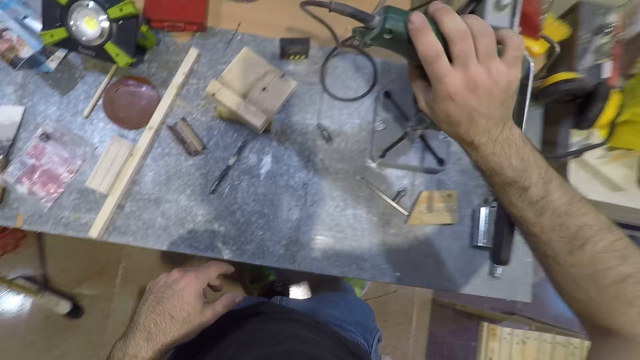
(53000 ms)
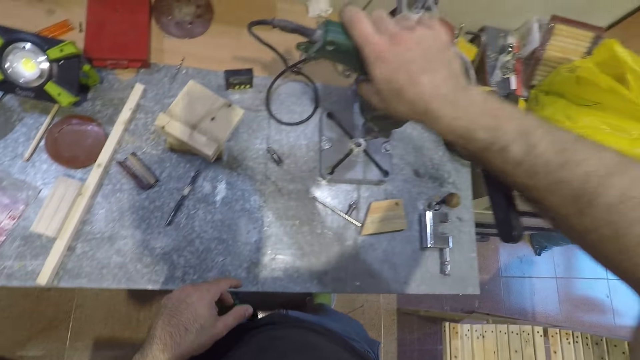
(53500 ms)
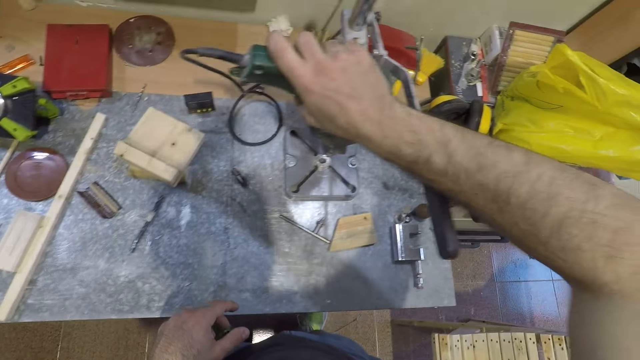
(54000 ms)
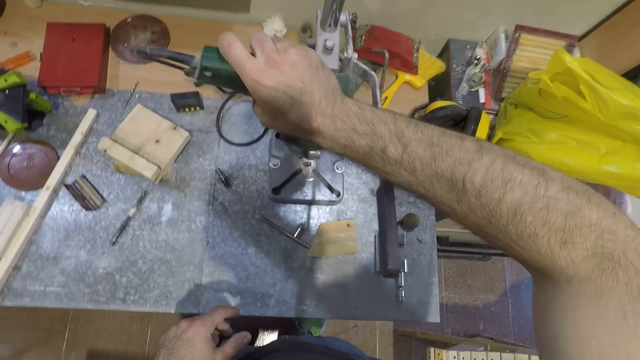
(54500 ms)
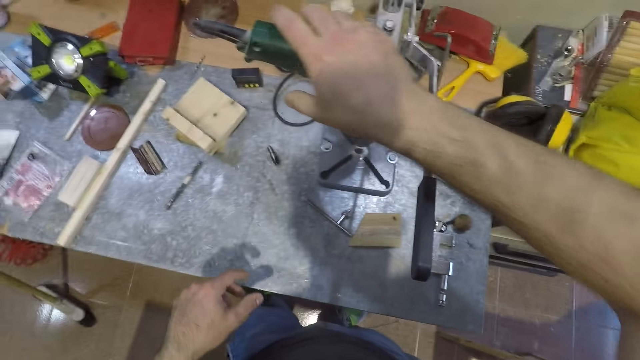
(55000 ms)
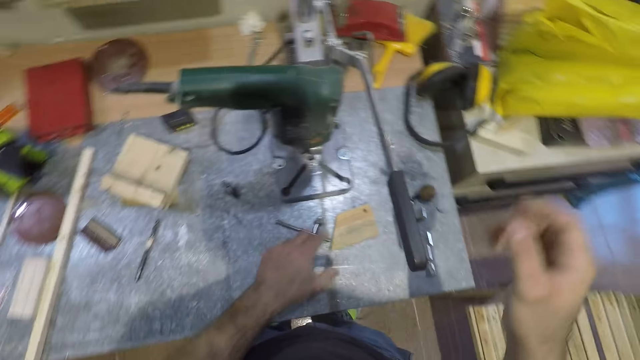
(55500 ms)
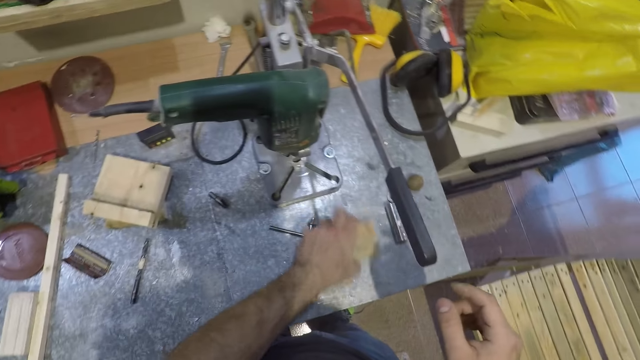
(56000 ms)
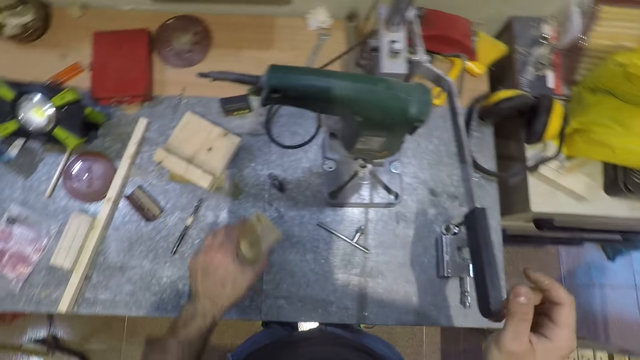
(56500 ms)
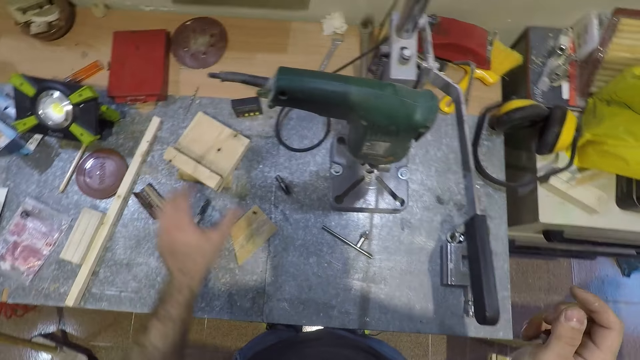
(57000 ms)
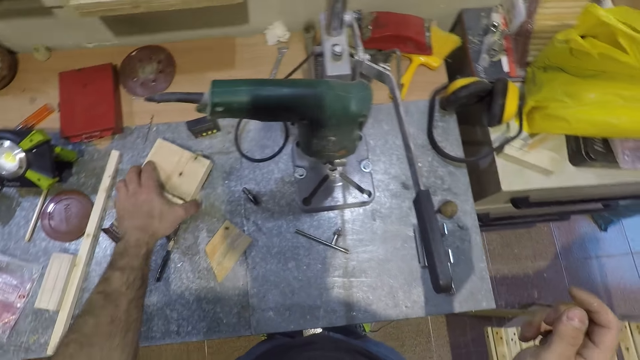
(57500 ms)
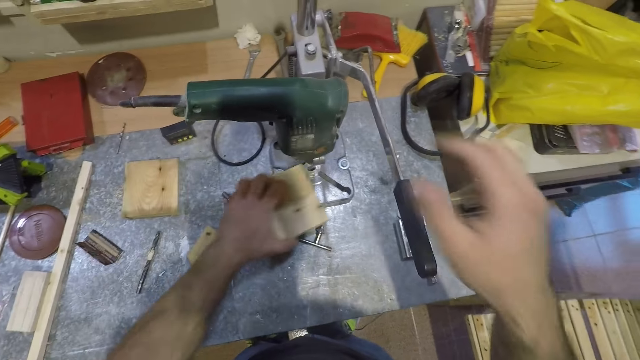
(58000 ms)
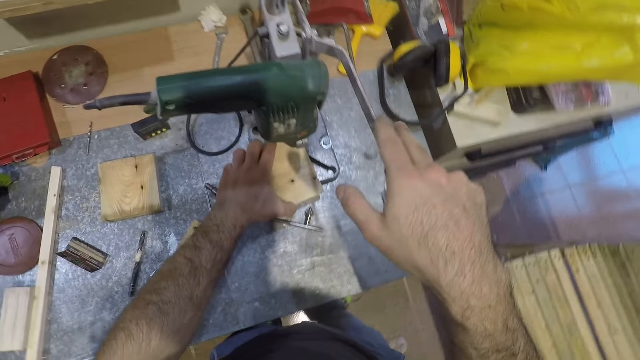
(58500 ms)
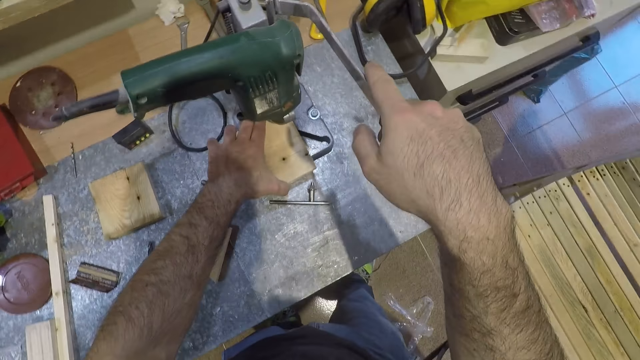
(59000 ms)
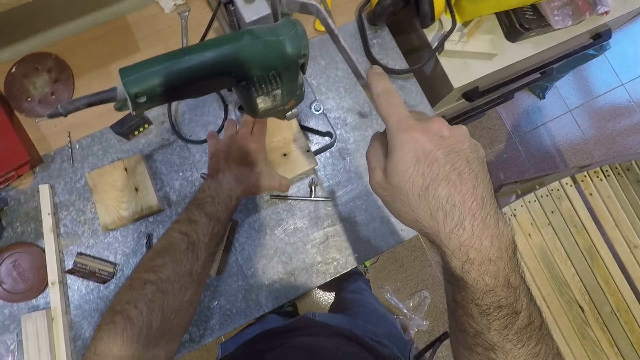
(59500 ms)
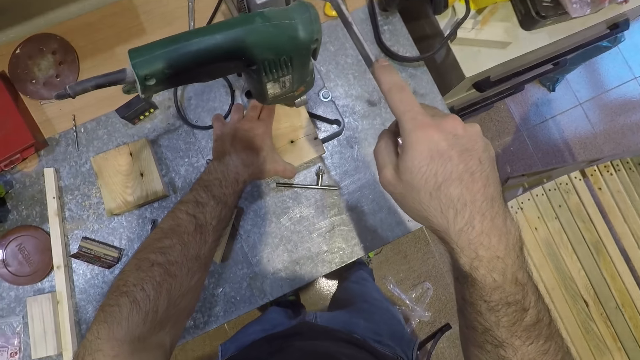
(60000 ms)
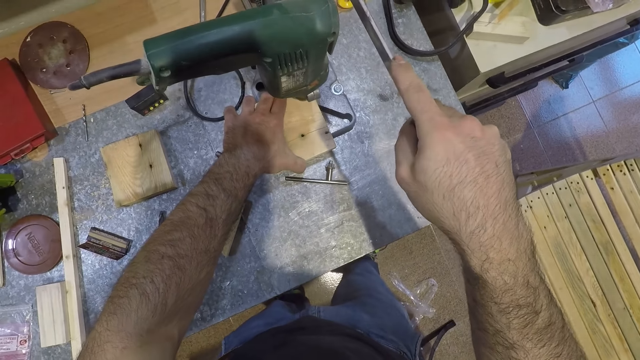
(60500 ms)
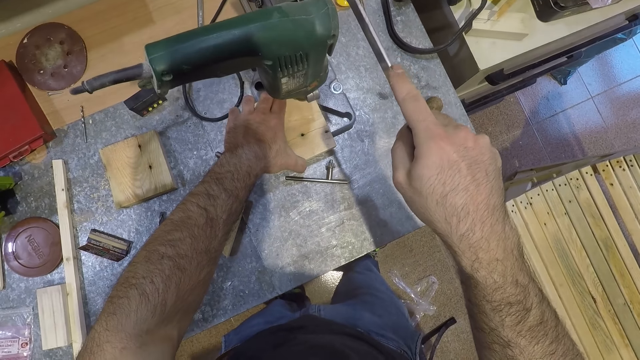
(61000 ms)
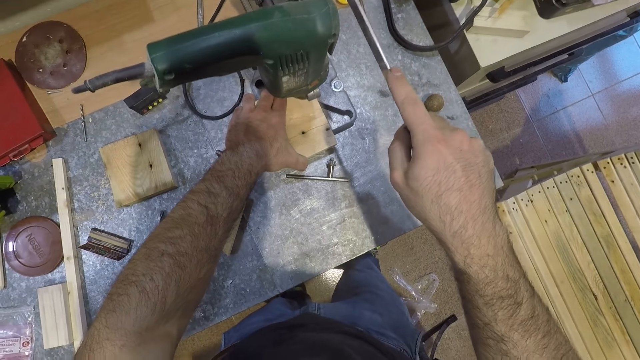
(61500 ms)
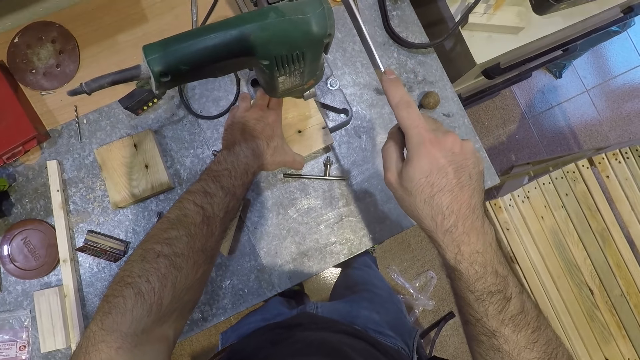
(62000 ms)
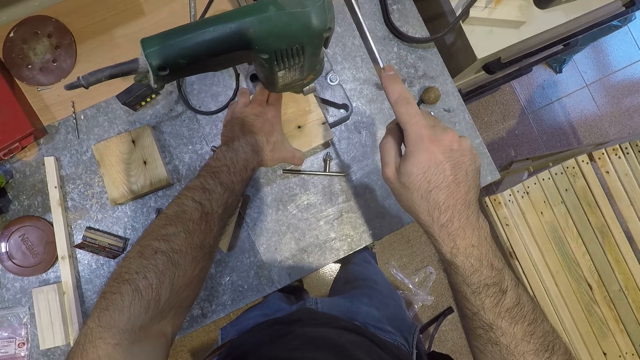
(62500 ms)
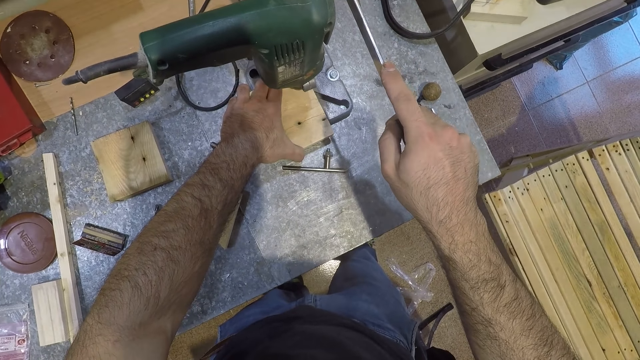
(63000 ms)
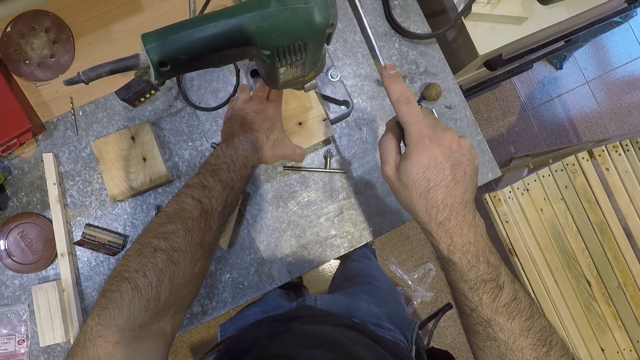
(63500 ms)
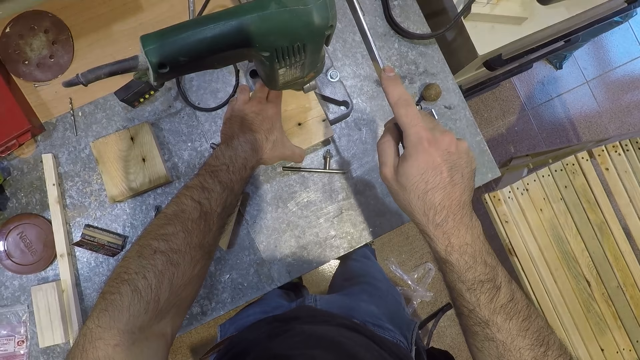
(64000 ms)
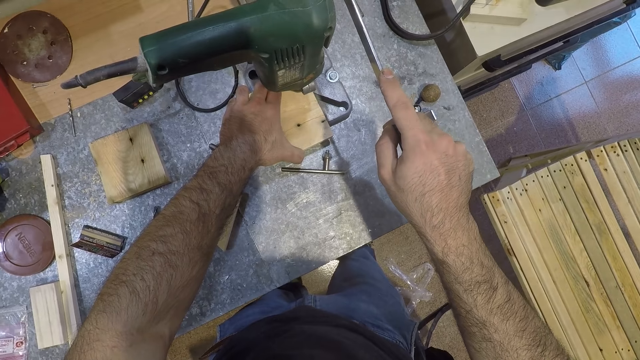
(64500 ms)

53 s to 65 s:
The camera wearer moves the jigsaw. He removes his right hand from the mortising machine. He touches the jigsaw. He picks a piece of wood from the table with his left hand. He drops the piece of wood on the table. He moves the piece of wood. He picks another piece of wood with his left hand. He places the piece of wood under the chuck of the mortising machine. He places his right hand on the operating handle. He punches the piece of wood. He presses down the operating handle with his right hand.

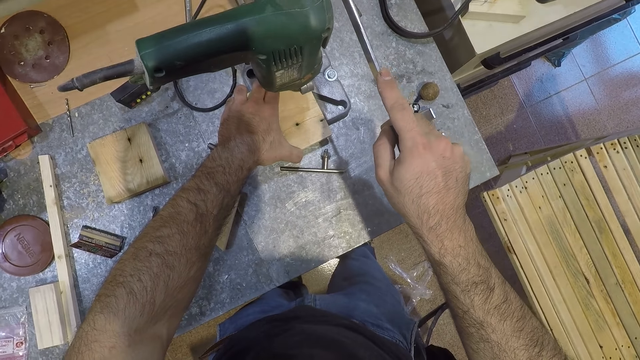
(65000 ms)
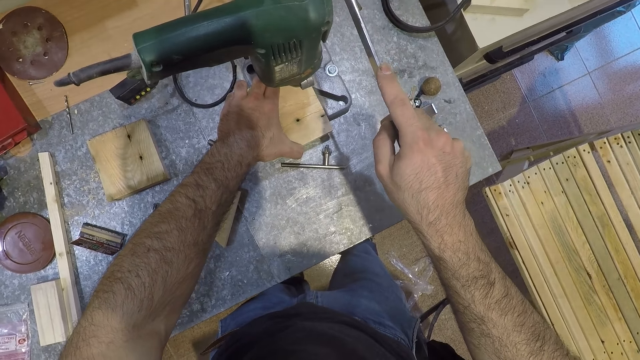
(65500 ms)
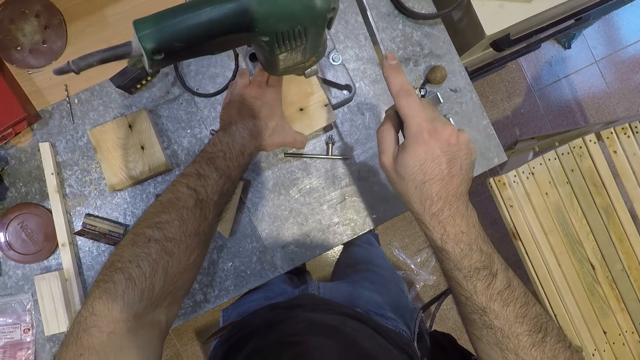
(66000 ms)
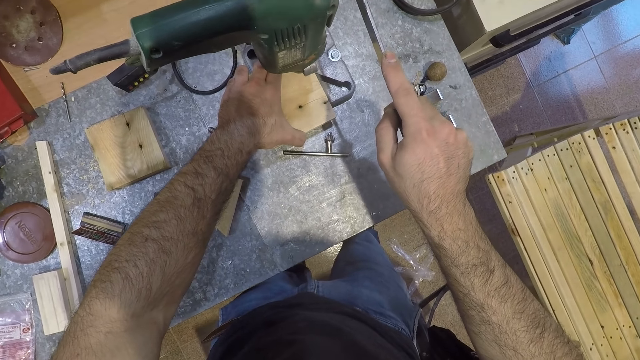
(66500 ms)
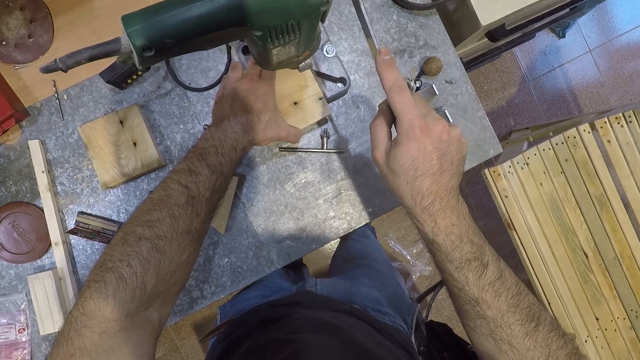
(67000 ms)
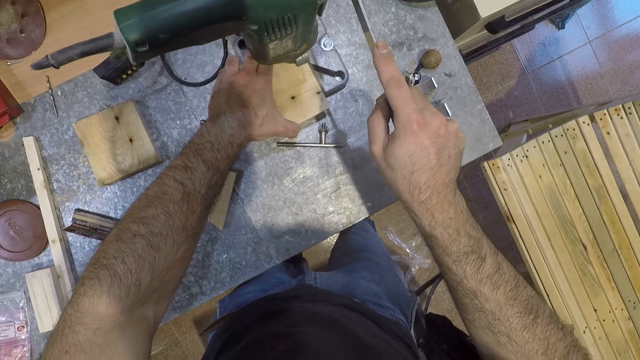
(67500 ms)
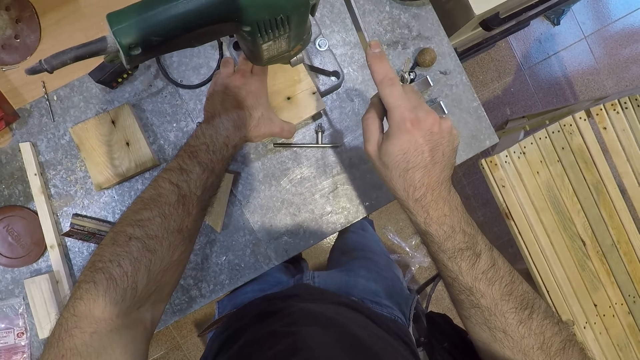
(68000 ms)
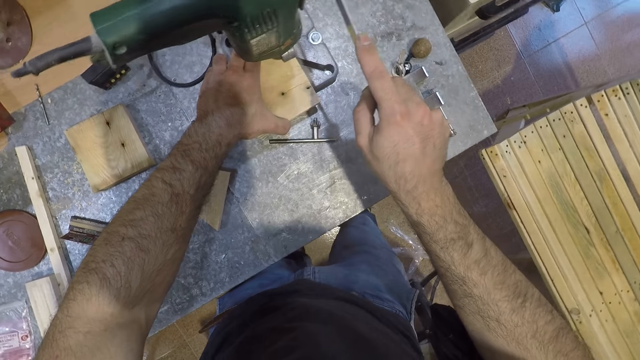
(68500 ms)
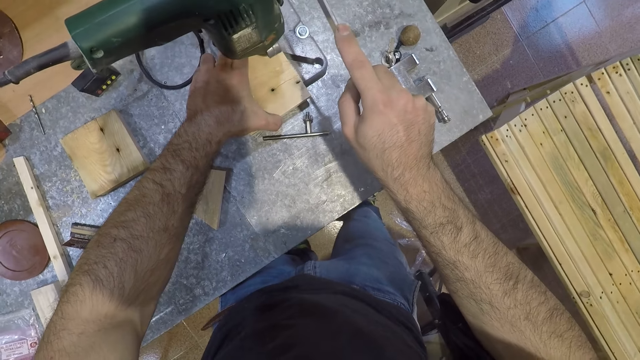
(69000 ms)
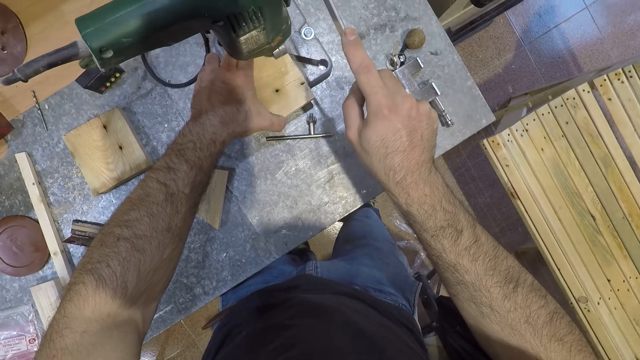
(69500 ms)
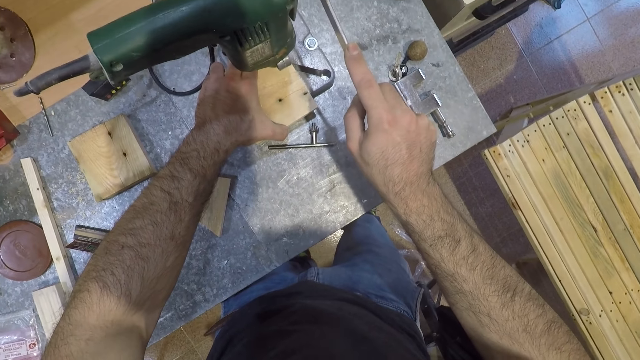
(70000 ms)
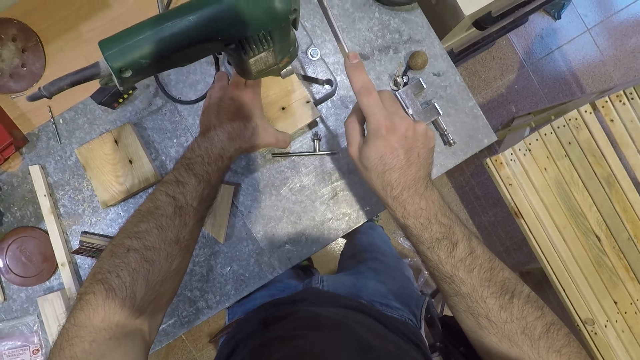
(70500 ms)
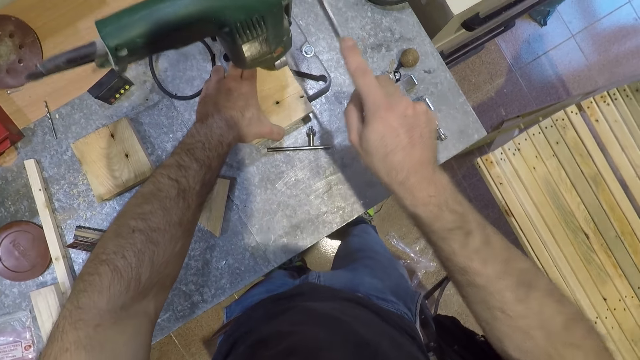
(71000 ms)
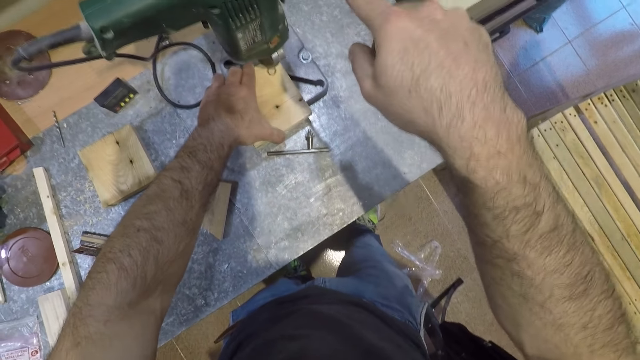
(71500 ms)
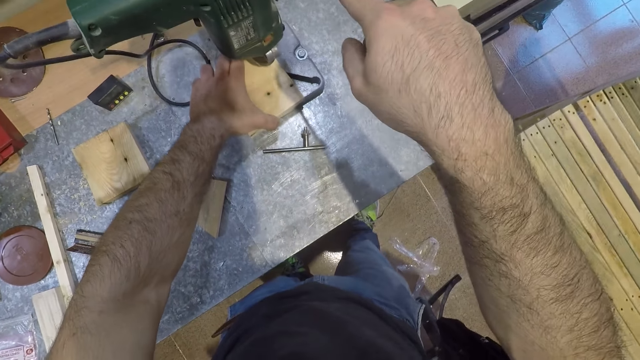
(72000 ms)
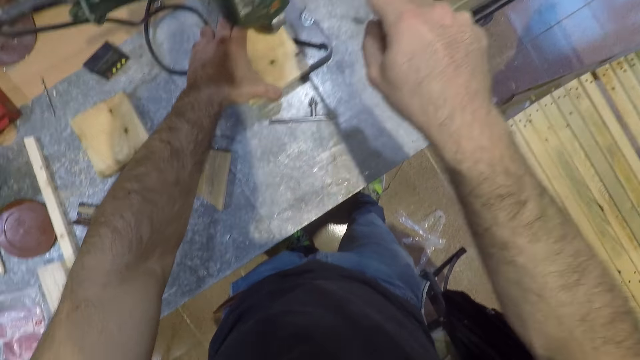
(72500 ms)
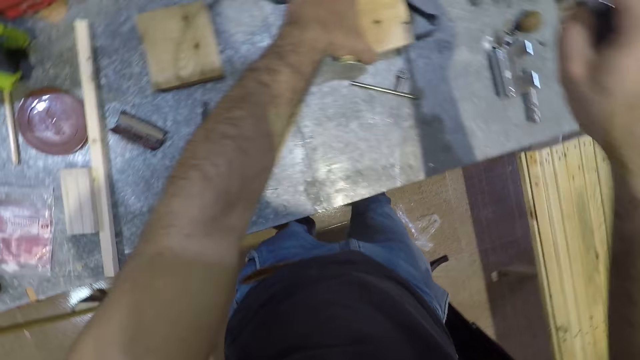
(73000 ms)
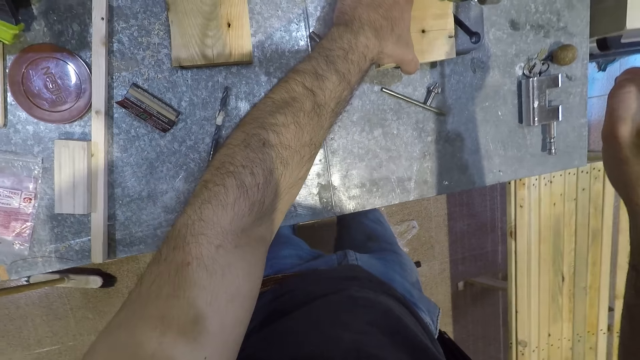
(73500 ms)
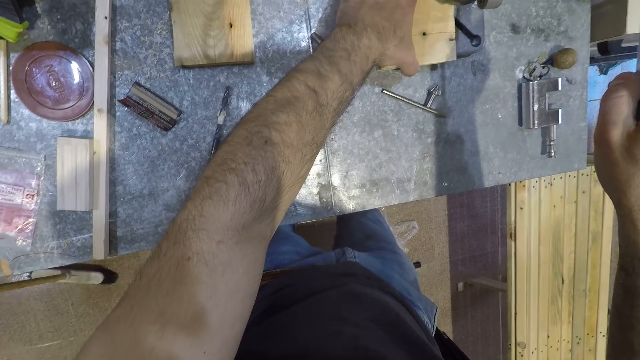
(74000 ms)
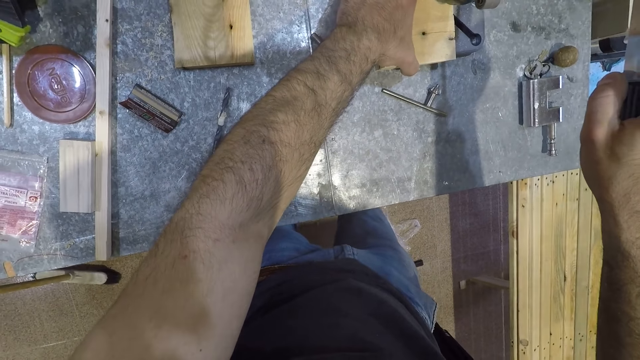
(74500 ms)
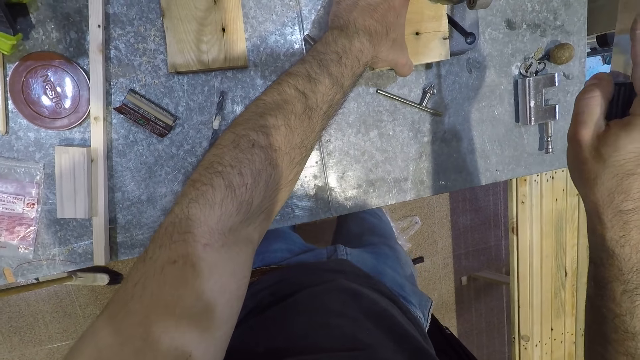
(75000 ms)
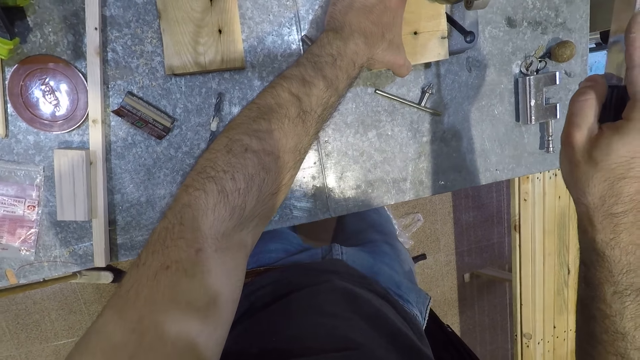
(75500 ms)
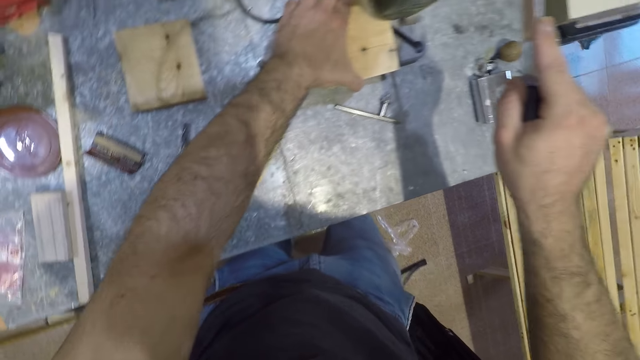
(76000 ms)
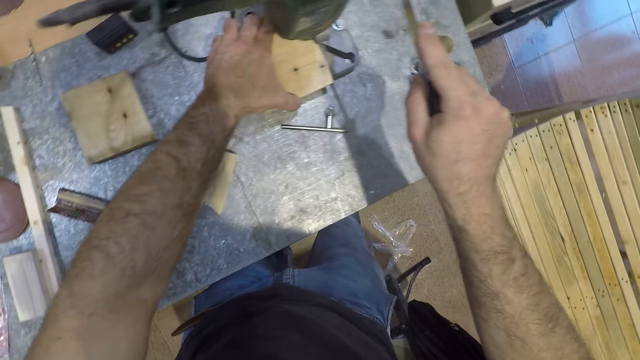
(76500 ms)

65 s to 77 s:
The camera wearer lifts up the operating handle. He adjusts the piece of wood under the mortising machine with his left hand. He presses down the operating handle with his right hand.
